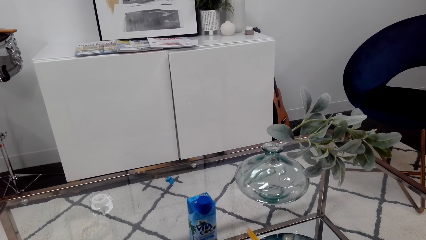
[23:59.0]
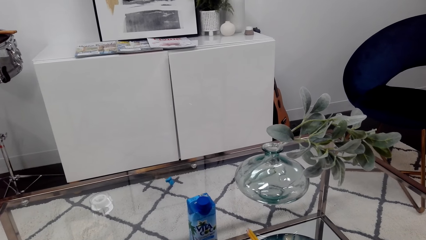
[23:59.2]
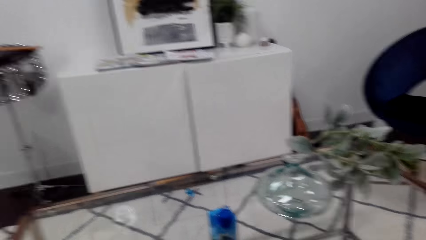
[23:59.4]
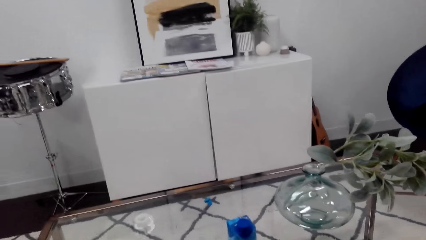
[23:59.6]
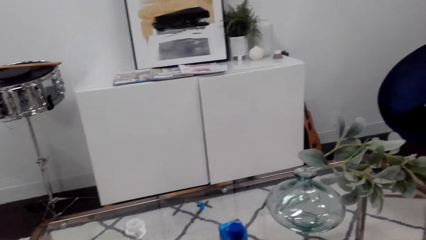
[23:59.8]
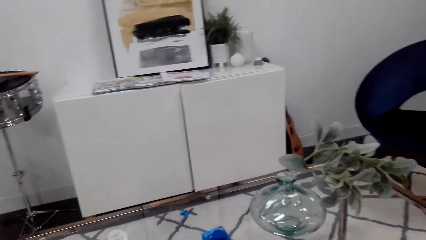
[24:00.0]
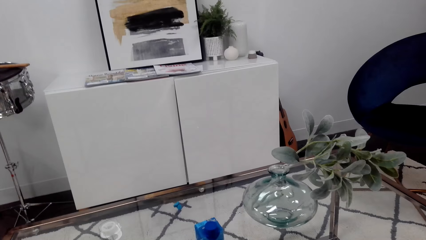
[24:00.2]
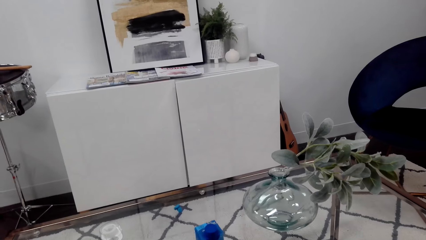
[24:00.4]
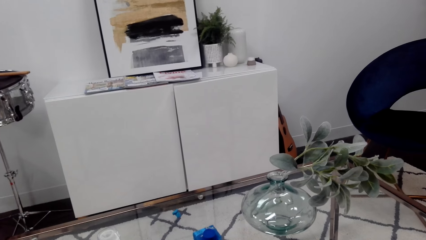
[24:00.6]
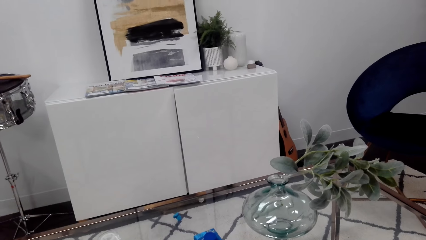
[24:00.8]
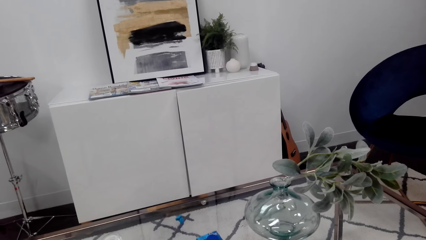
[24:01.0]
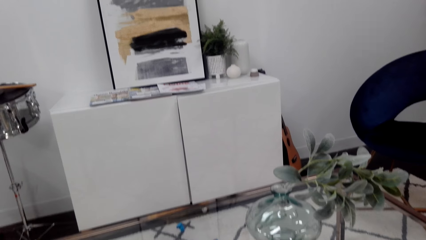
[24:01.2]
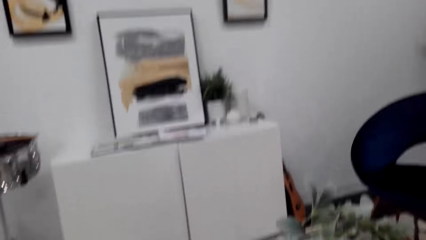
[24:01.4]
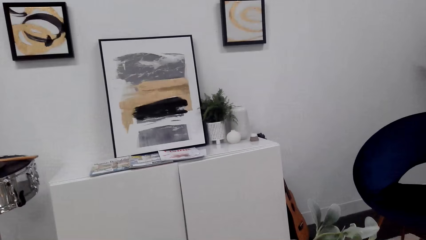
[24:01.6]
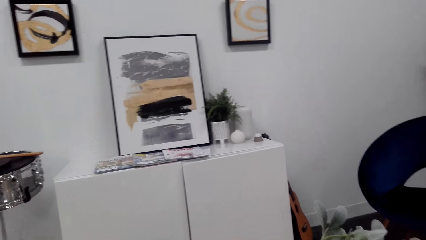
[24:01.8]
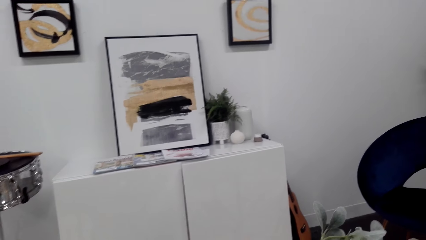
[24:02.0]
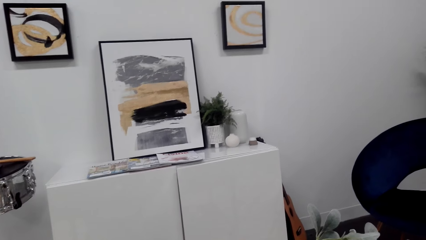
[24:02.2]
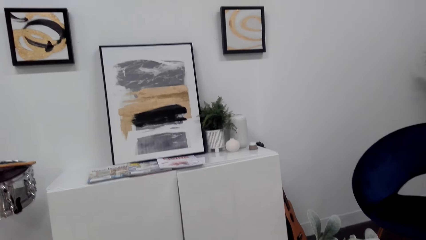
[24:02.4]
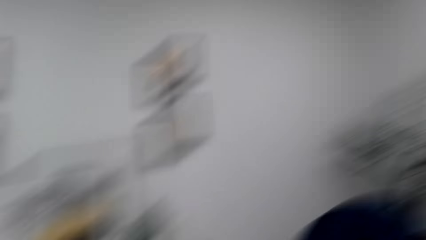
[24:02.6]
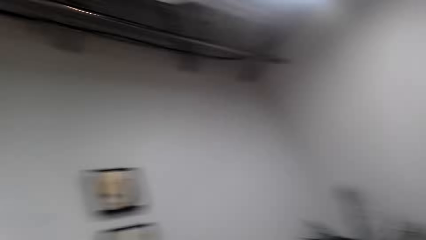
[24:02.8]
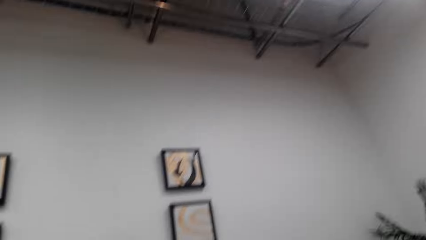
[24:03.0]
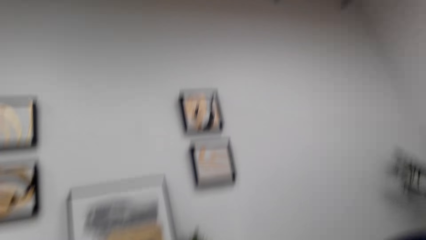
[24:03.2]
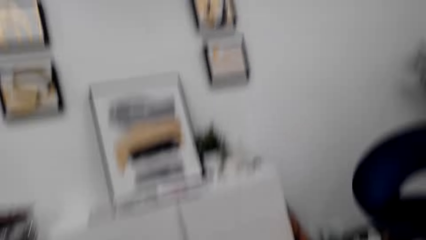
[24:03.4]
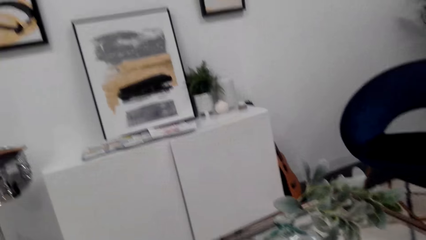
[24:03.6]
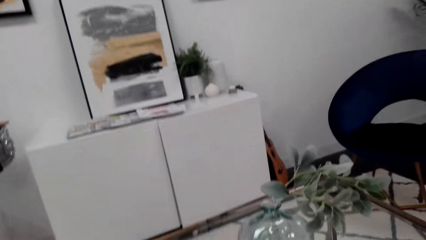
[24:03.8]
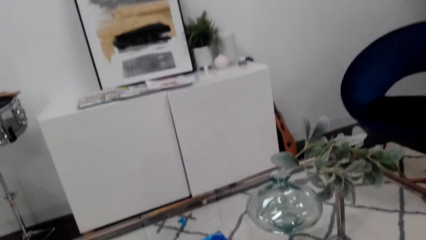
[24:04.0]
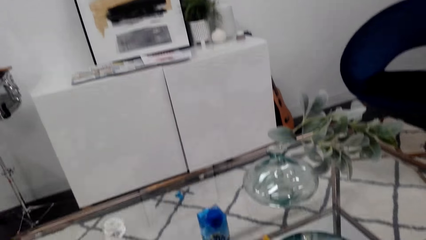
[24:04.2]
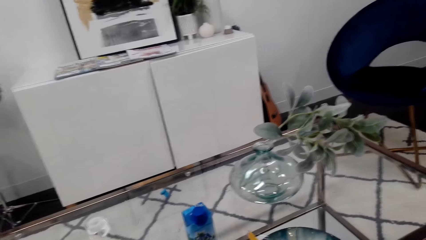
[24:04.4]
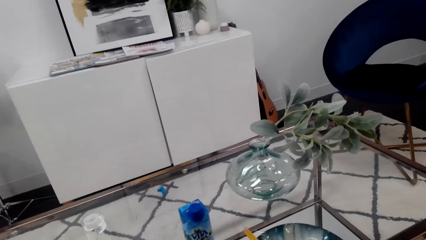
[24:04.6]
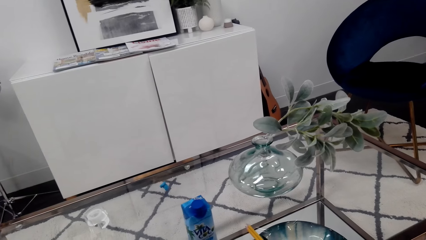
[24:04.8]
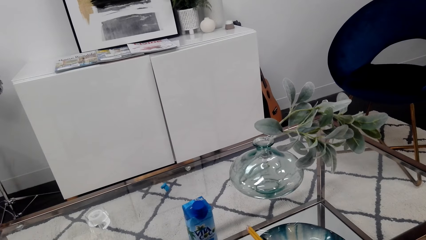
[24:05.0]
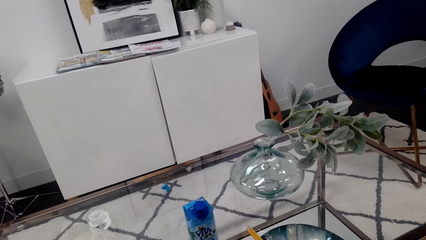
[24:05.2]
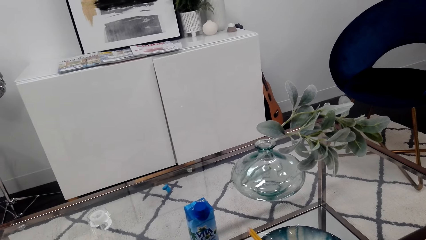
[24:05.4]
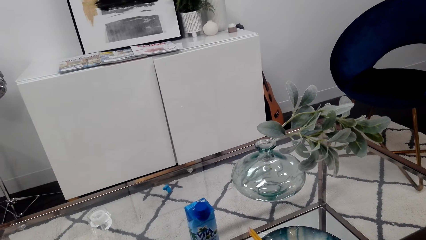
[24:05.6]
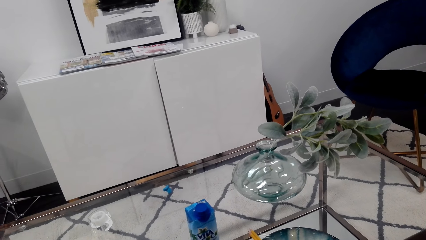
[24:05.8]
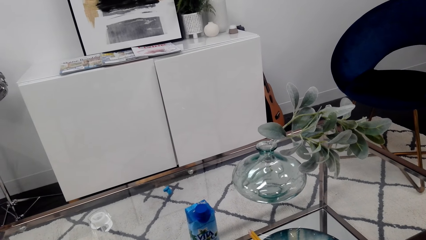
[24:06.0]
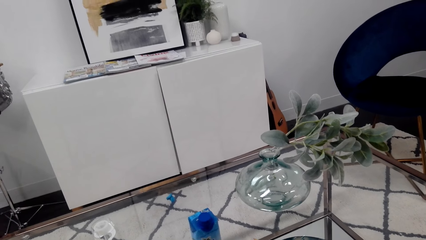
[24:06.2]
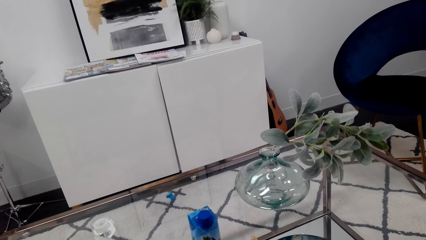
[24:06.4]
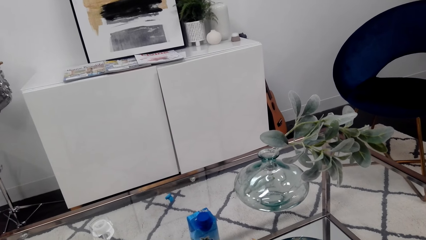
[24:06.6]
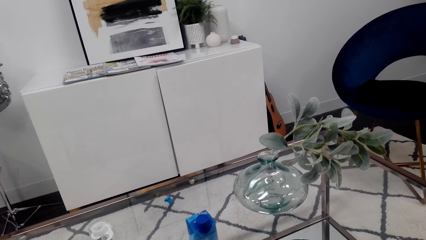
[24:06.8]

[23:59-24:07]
The camera wearer looks around.

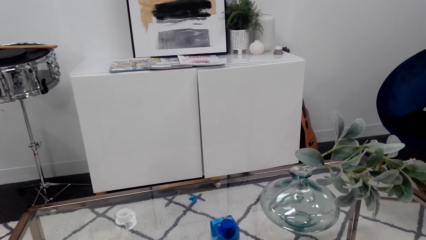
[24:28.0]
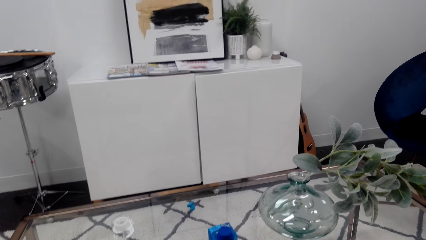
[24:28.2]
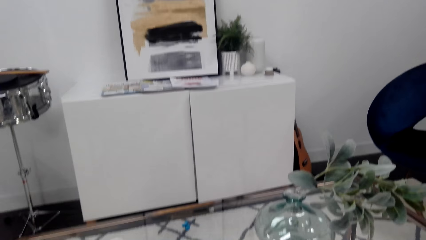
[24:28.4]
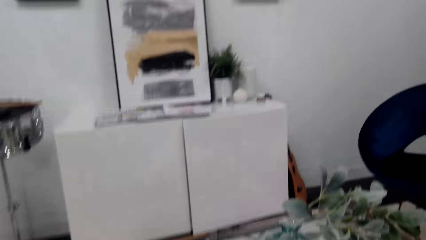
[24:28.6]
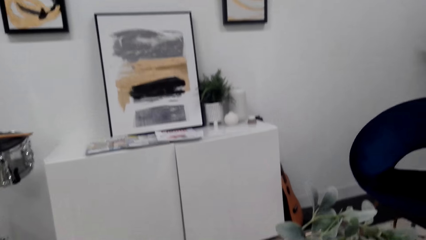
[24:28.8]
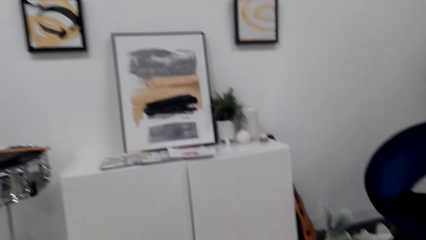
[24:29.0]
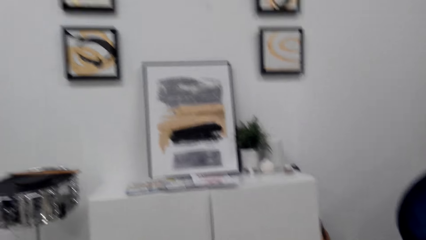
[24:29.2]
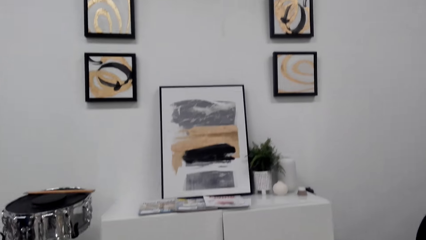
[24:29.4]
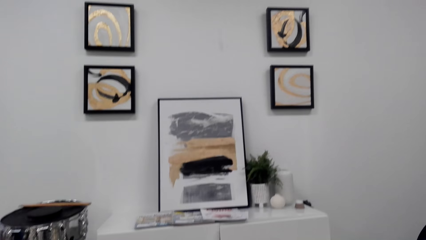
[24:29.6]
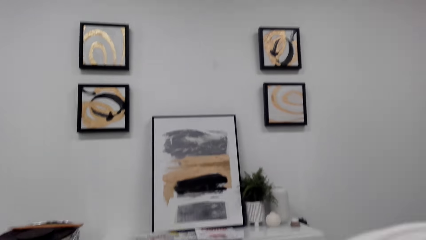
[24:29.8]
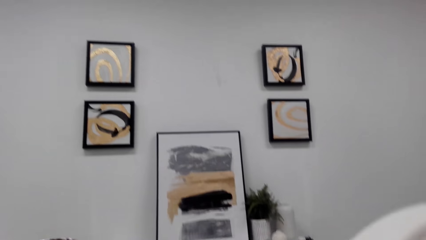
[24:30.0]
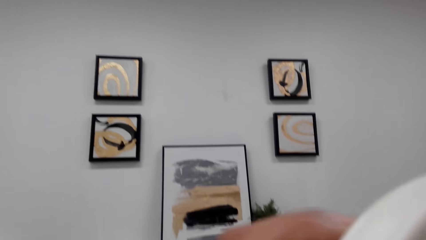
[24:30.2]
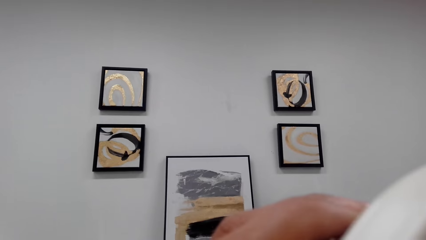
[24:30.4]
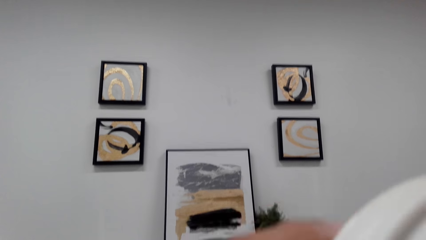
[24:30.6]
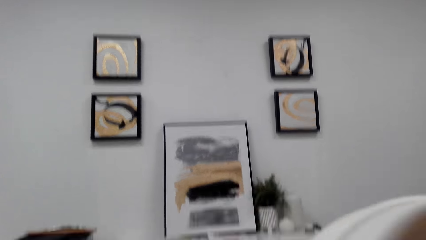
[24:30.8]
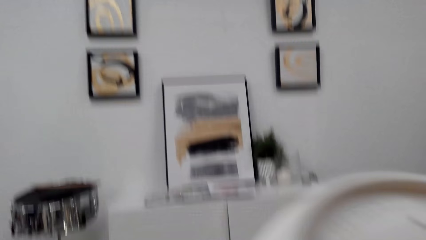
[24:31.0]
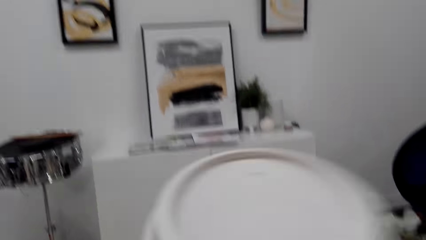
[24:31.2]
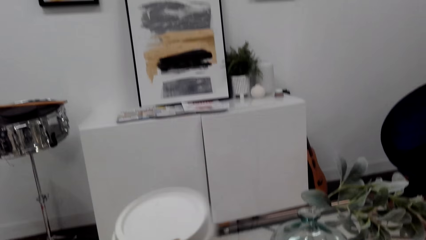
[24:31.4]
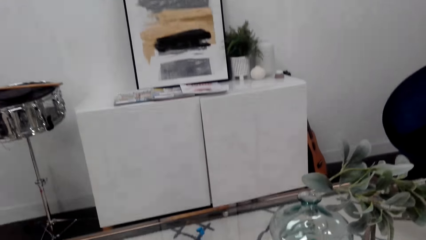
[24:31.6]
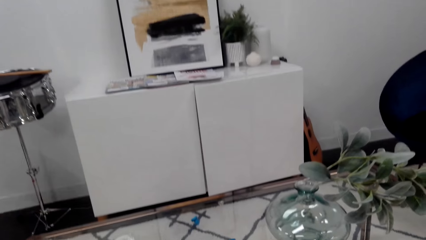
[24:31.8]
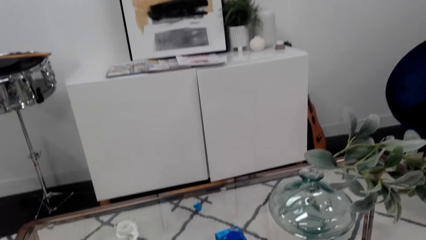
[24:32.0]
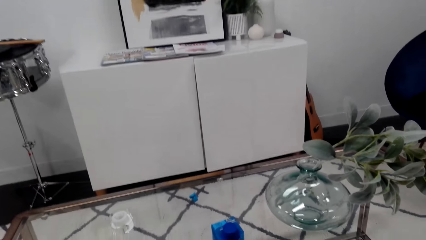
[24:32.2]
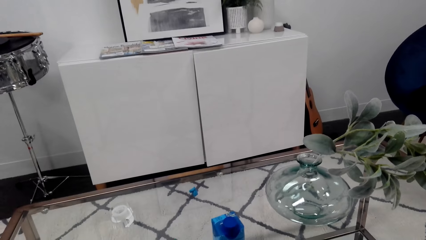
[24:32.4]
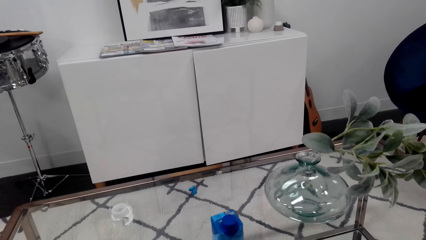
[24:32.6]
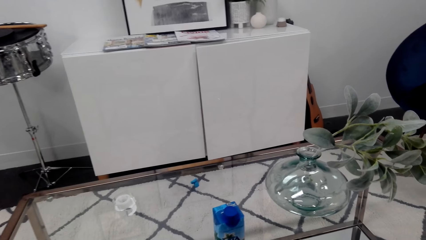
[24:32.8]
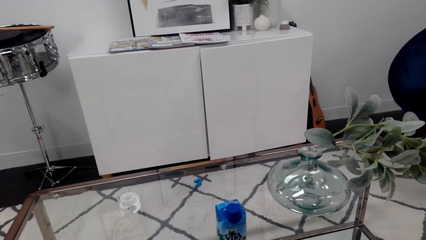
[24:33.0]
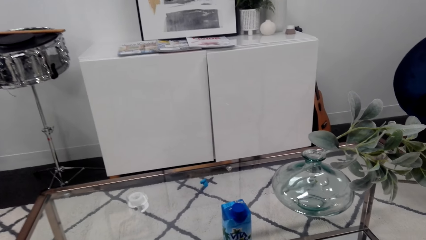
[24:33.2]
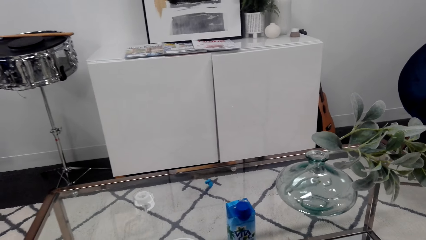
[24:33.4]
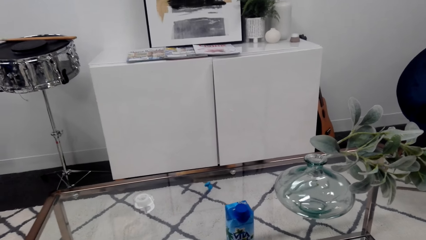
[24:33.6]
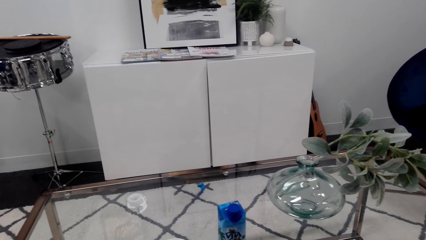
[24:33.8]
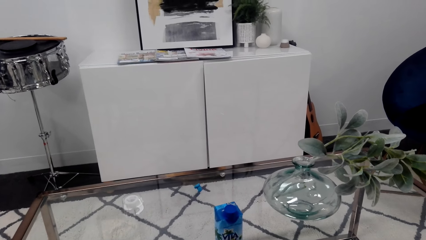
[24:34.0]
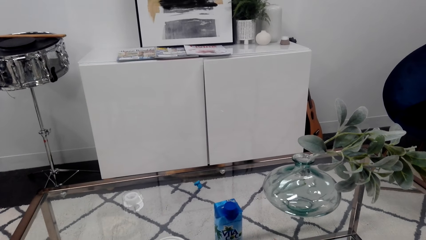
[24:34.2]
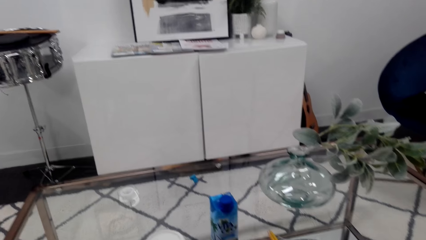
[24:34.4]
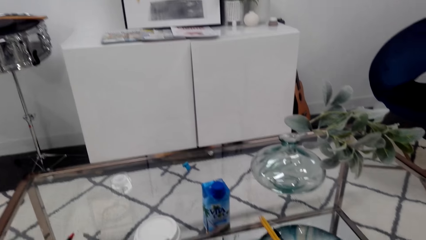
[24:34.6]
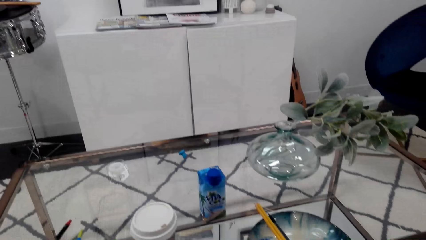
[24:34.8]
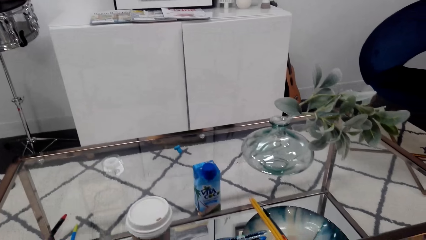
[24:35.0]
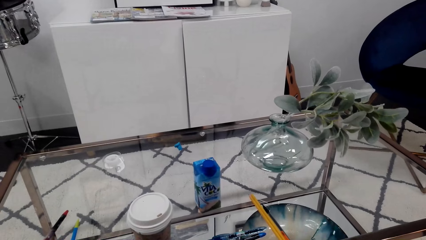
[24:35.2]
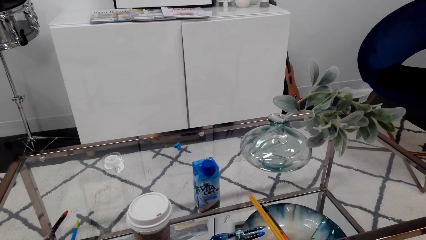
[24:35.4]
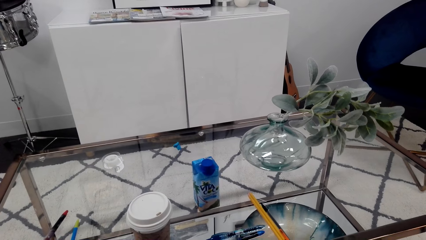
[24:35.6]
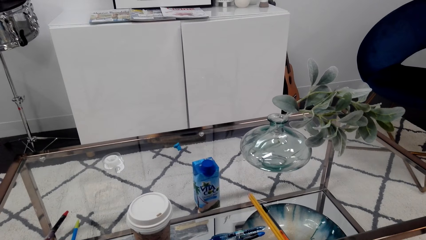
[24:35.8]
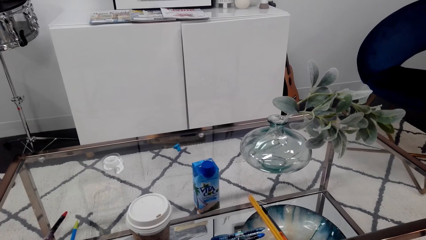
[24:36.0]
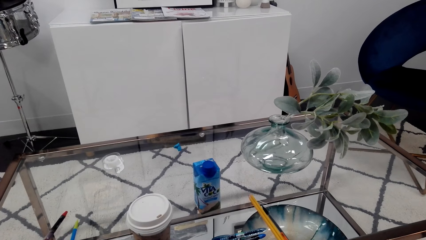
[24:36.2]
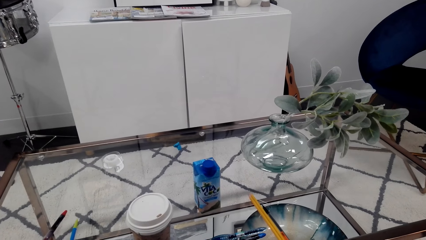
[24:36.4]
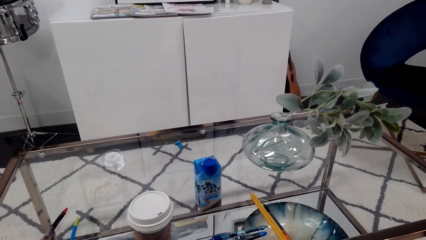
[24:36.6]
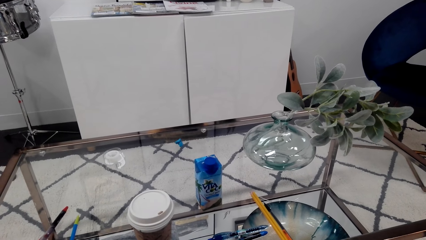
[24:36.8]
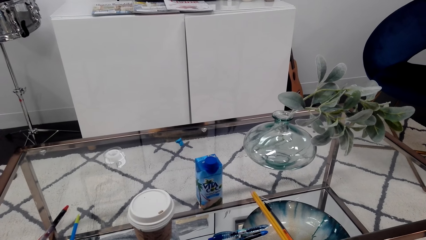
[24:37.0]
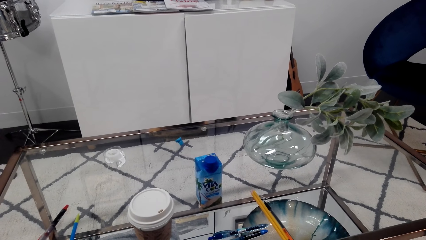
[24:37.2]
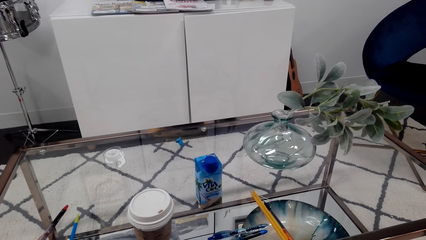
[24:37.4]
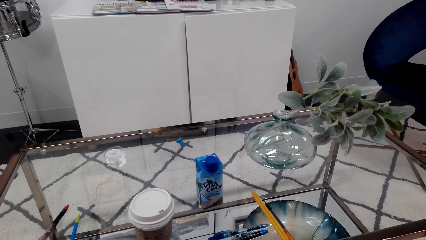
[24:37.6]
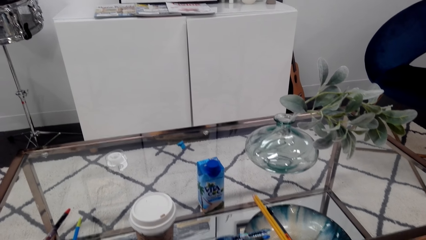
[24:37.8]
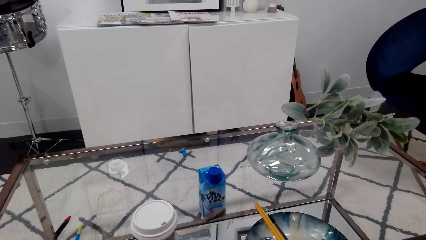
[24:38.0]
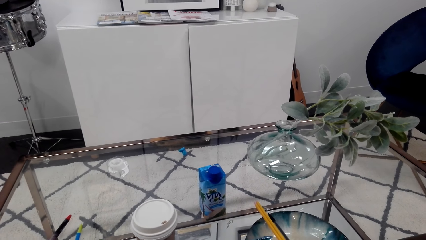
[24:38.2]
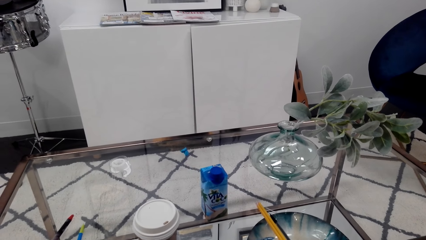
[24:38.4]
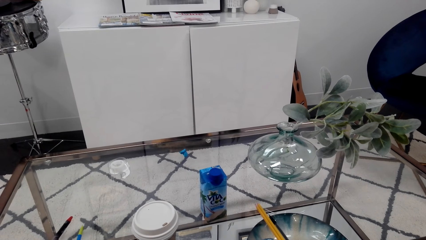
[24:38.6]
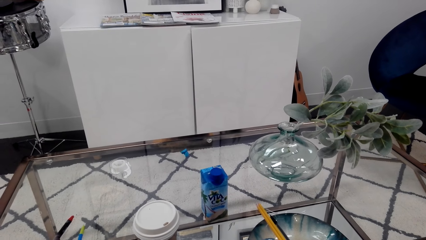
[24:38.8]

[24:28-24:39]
The camera wearer looks around. They drink coffee. They put a cup of coffee on the table.
